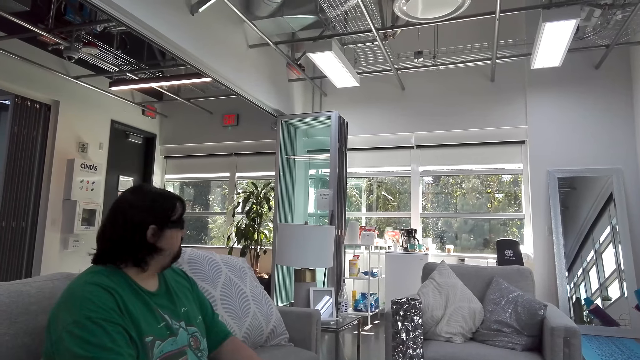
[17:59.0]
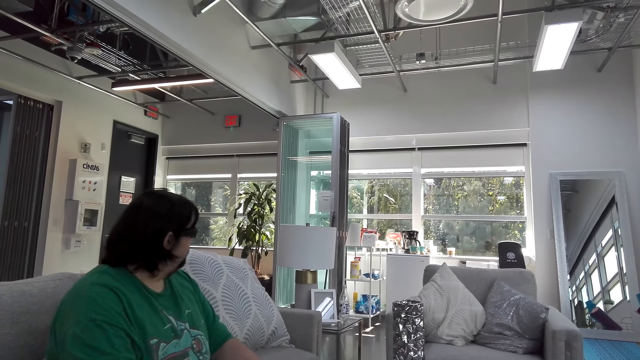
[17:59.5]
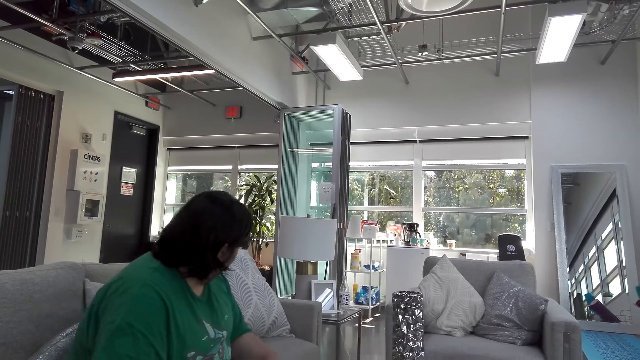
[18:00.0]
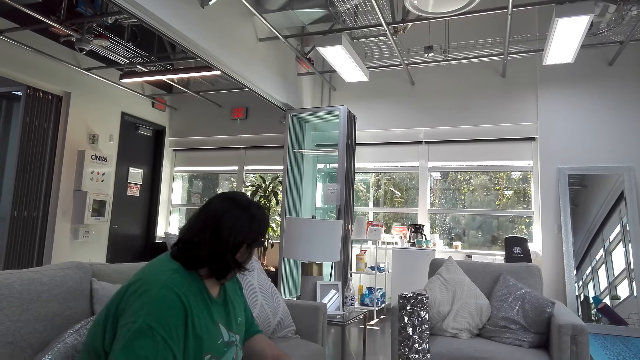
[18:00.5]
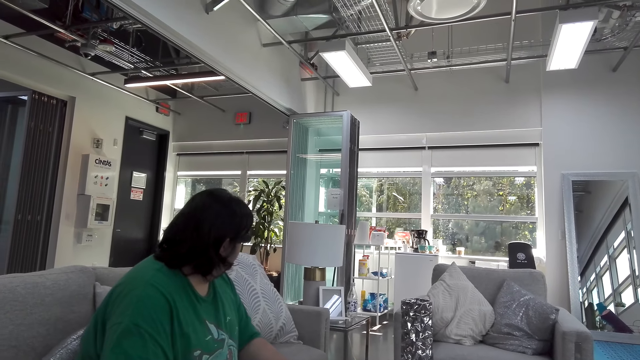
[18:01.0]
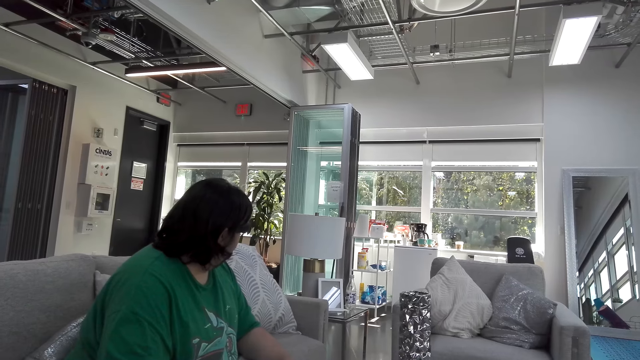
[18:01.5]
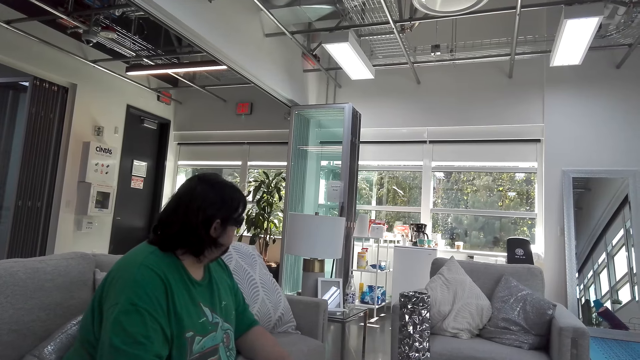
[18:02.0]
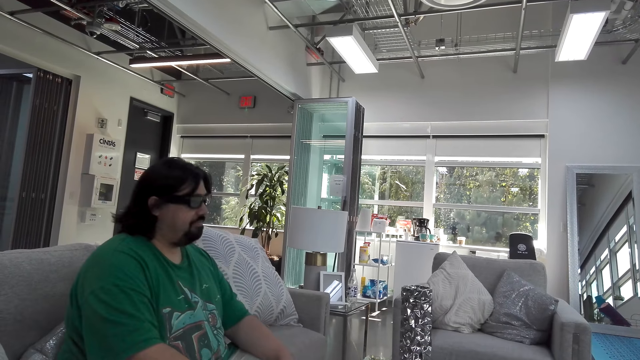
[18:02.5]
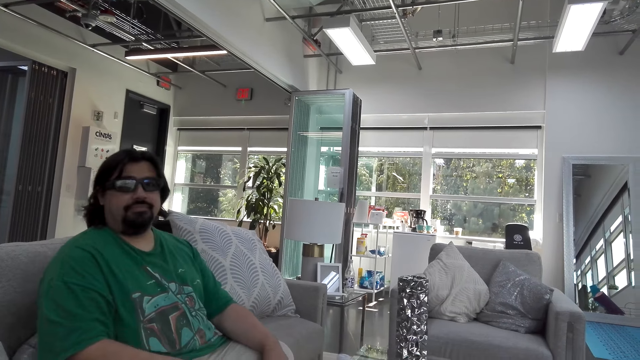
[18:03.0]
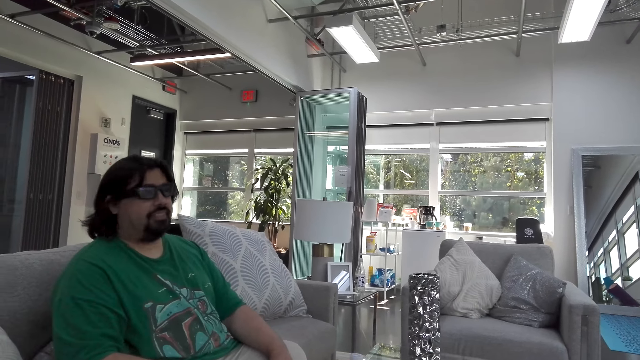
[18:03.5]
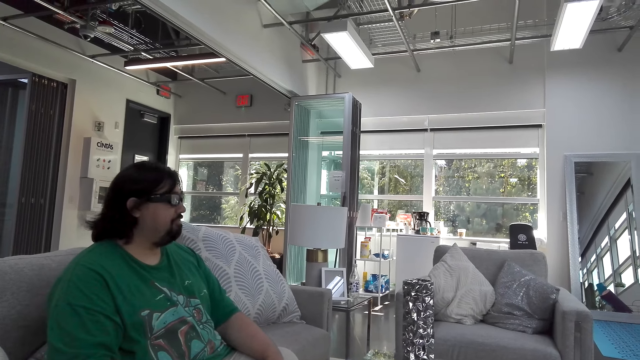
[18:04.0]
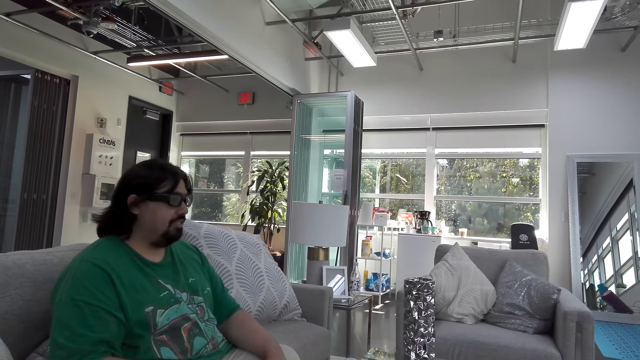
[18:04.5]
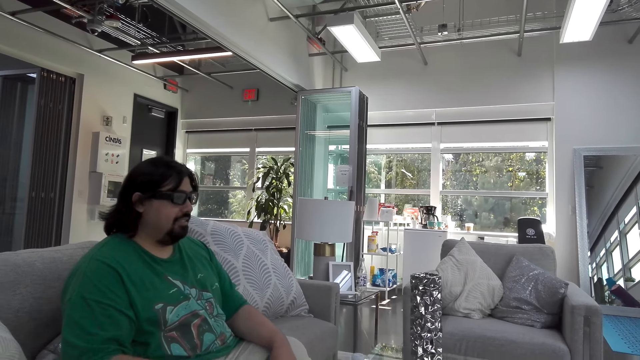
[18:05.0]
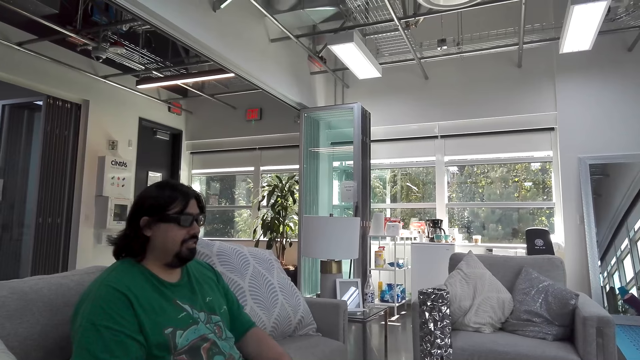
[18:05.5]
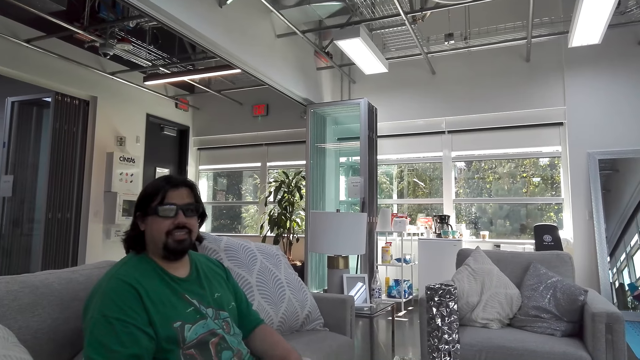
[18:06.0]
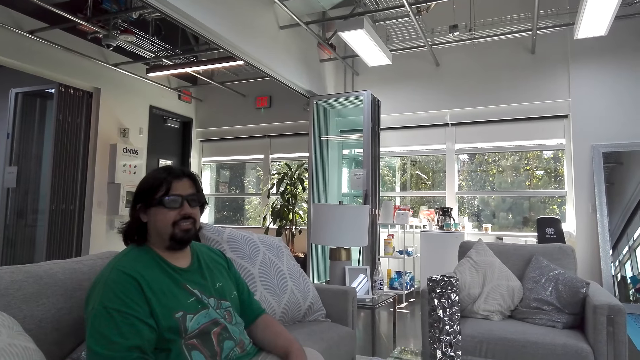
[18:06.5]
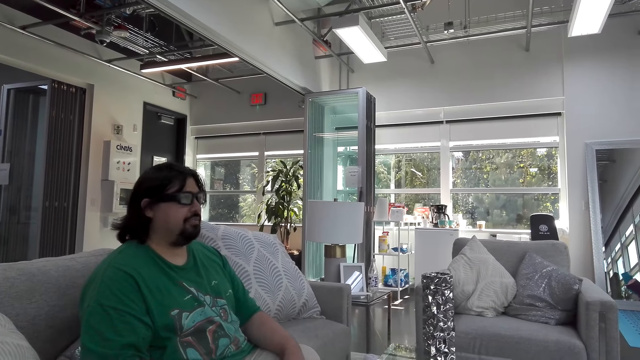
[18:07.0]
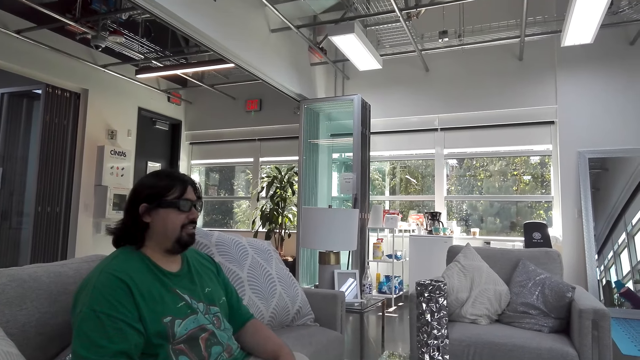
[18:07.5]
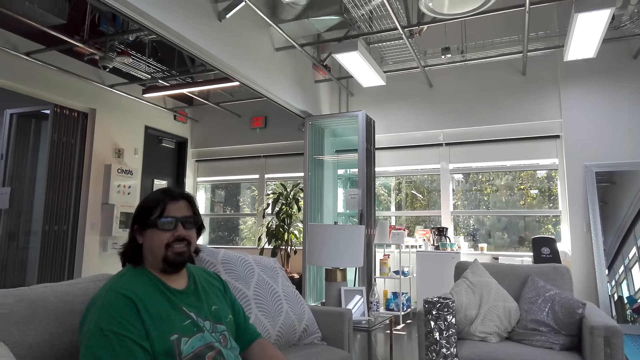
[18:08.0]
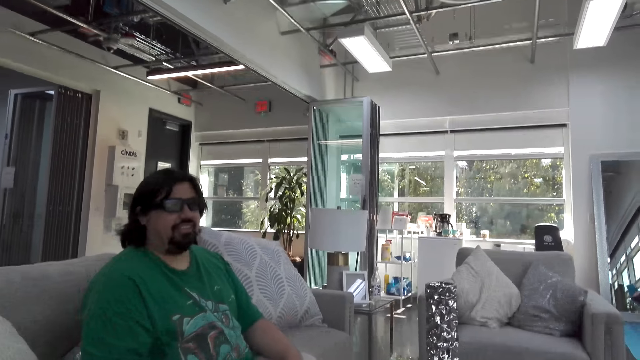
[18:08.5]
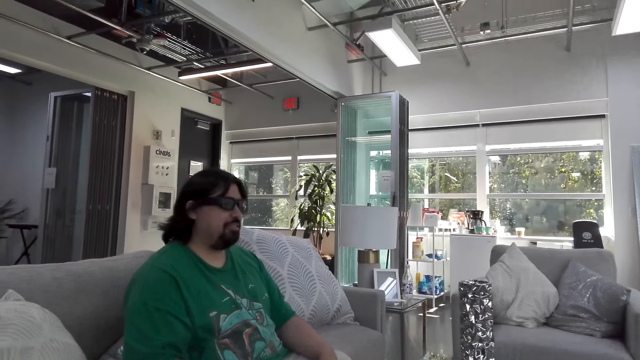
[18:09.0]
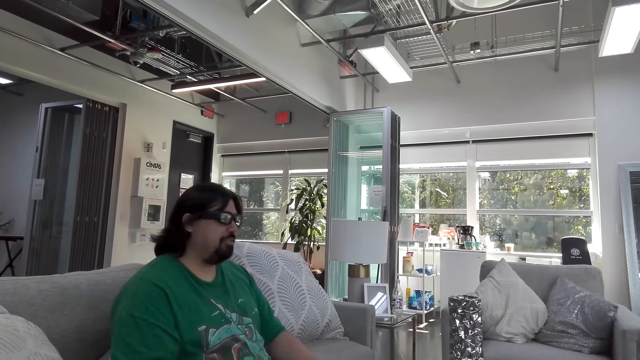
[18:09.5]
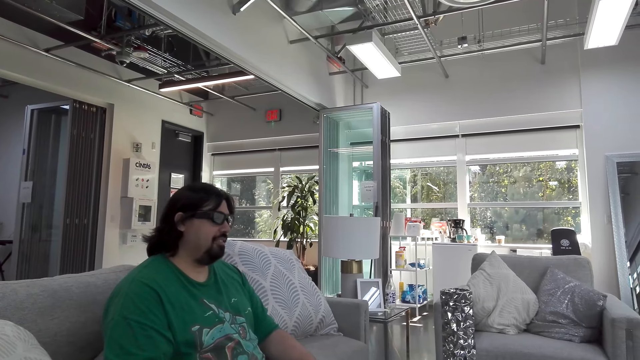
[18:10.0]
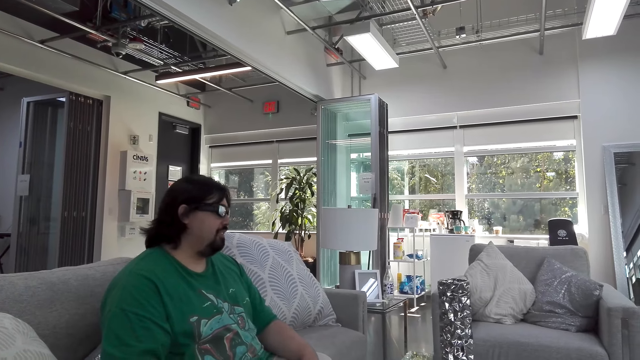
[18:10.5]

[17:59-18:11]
A man looks to the other side. The man talks. The camera wearer talks. The man talks. The camera wearer talks. The man talks.

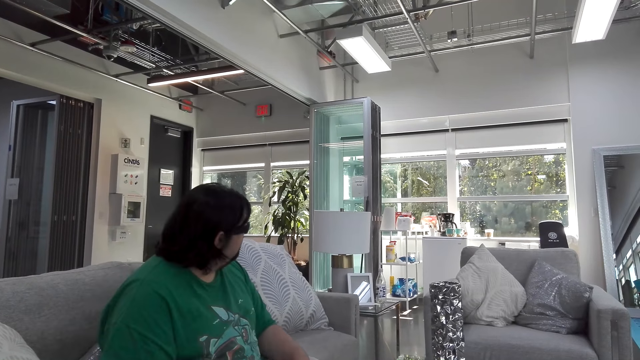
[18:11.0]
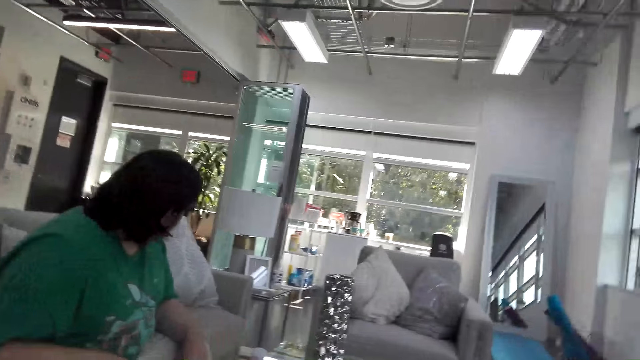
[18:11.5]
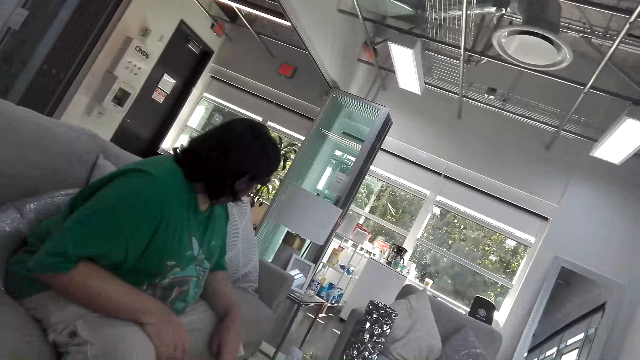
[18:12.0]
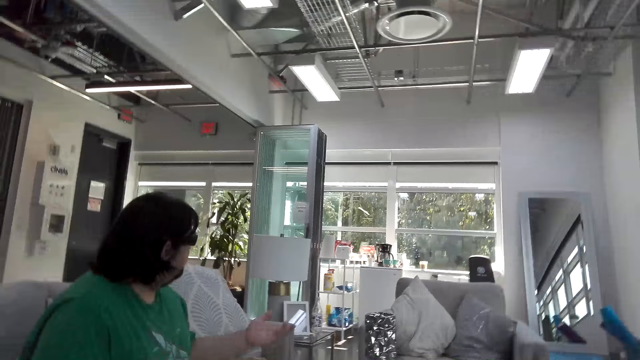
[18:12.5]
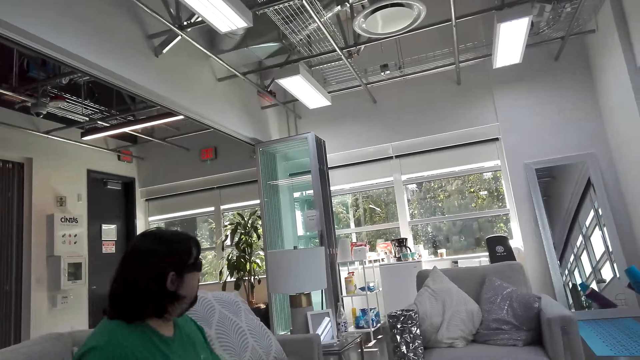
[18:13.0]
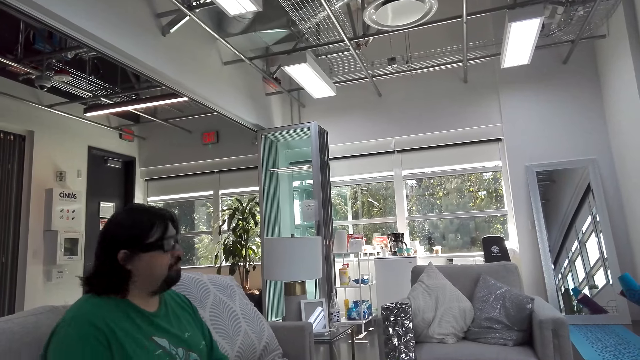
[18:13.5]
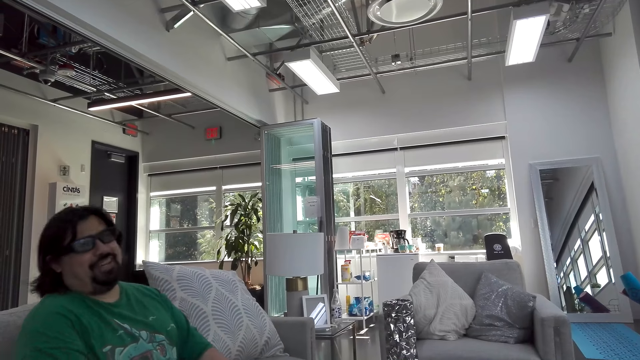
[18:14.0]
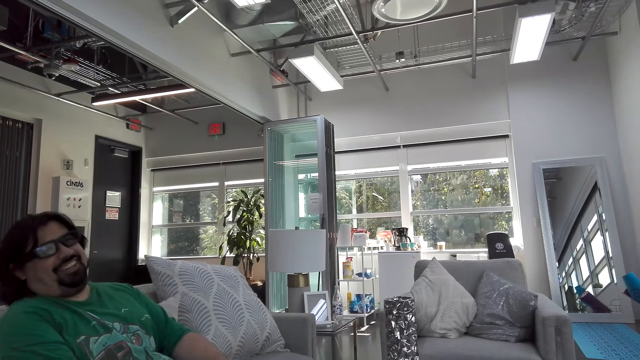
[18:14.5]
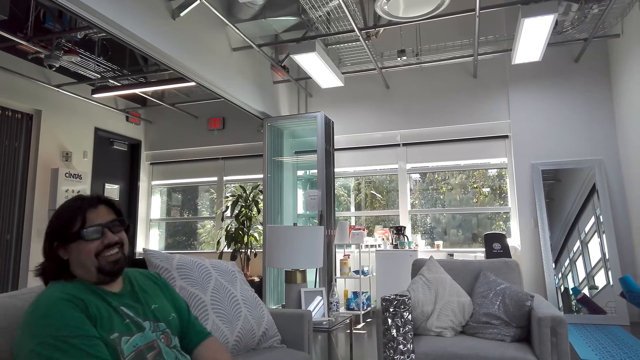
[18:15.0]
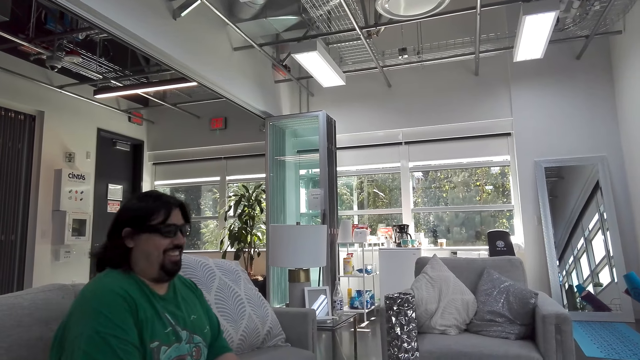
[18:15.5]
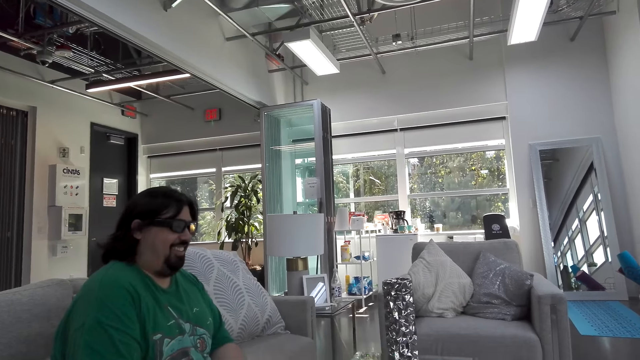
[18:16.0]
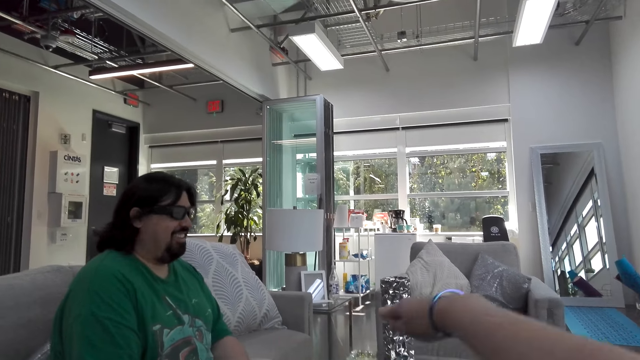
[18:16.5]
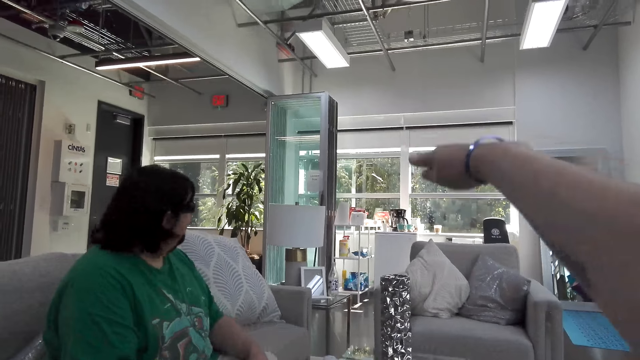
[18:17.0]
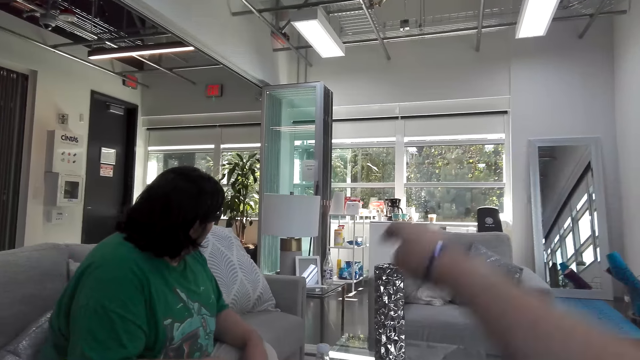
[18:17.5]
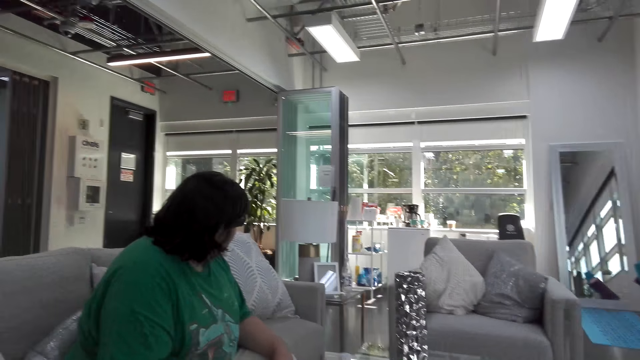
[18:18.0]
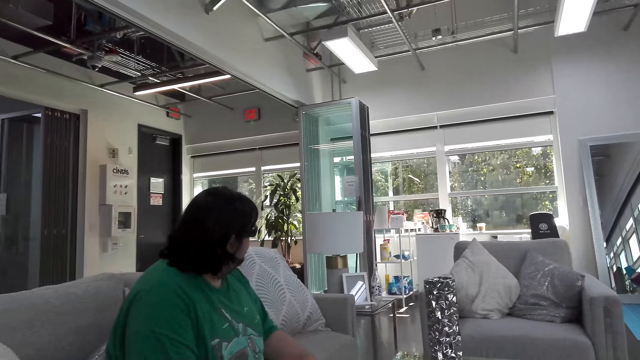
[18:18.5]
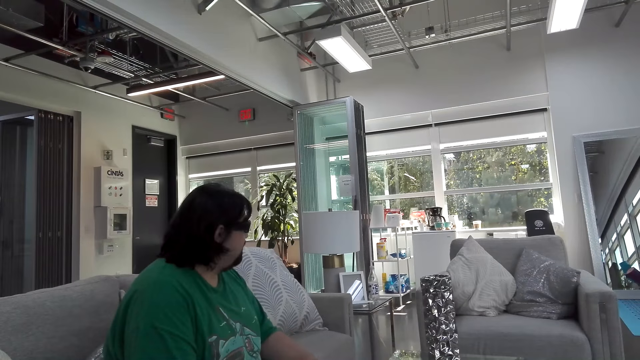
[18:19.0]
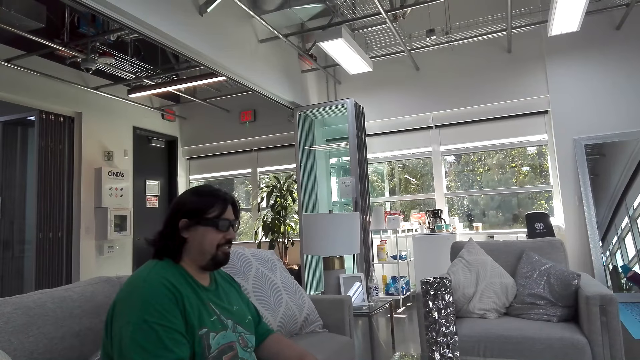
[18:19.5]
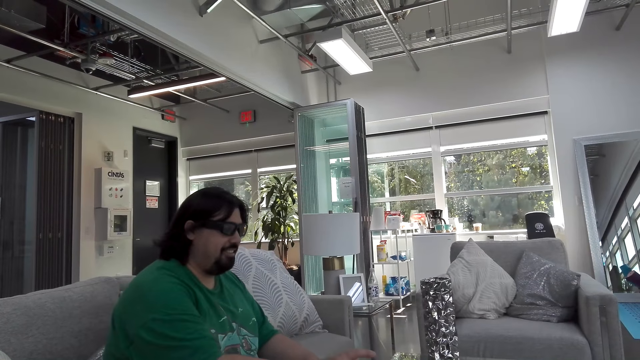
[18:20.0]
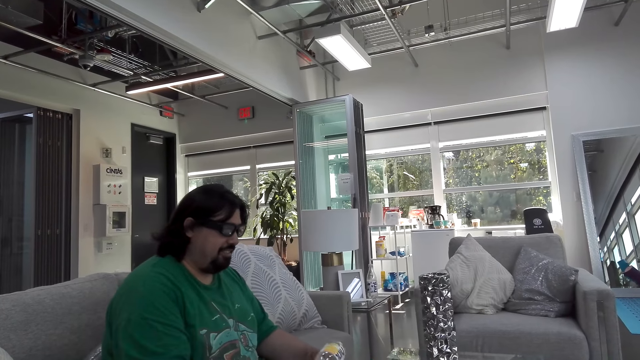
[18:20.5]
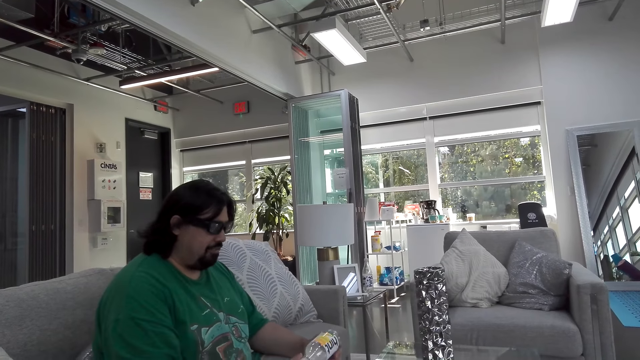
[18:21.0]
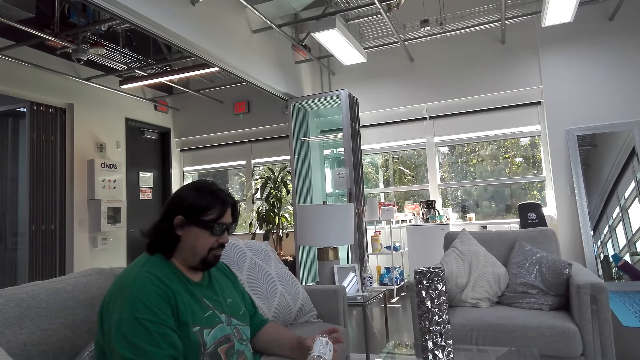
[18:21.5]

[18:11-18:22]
A man looks to the other side, moves his left hand, and laughs. The camera wearer talks. They raise their right hand. They point their right hand. They laugh. The man talks. The man takes the water bottle on the table.
